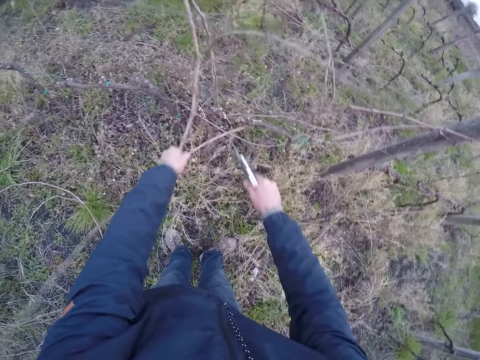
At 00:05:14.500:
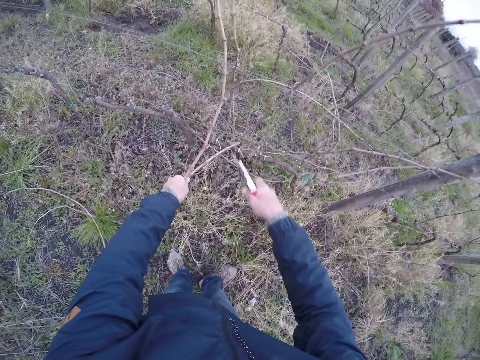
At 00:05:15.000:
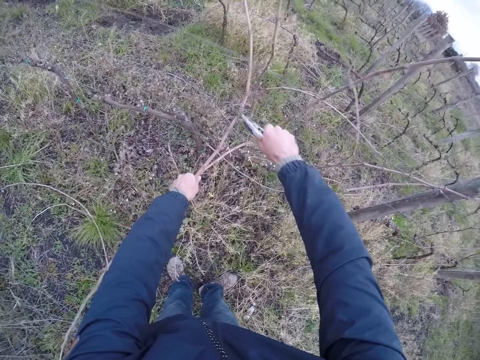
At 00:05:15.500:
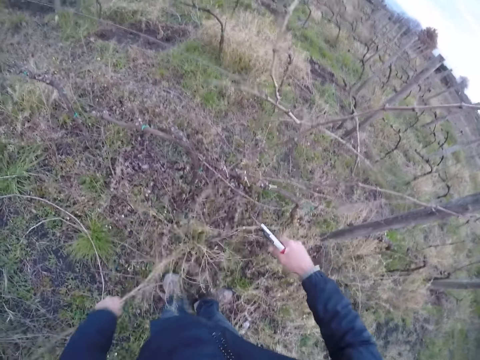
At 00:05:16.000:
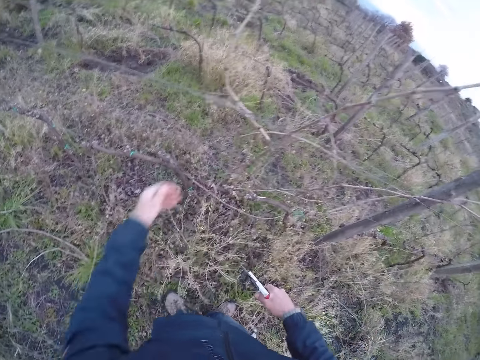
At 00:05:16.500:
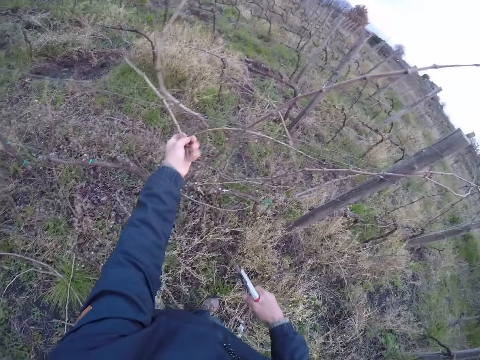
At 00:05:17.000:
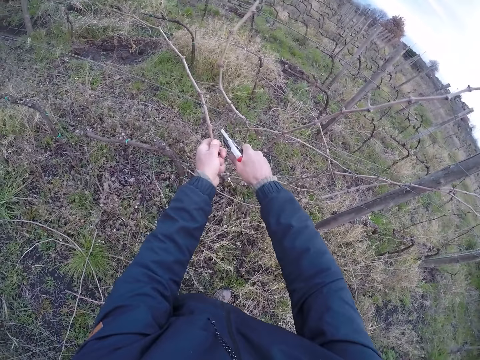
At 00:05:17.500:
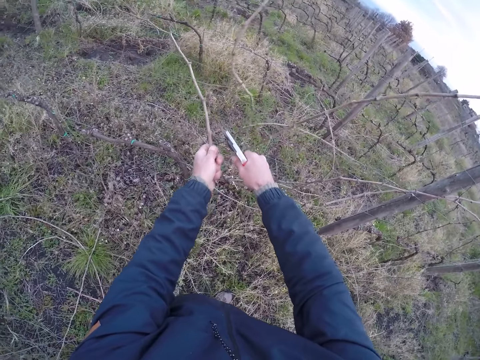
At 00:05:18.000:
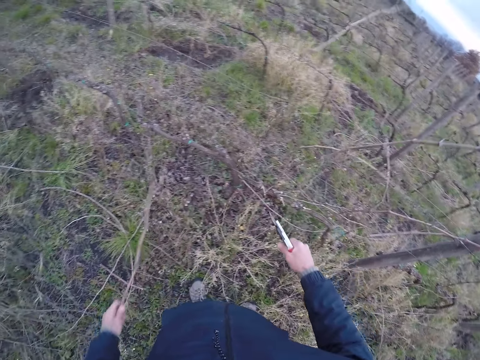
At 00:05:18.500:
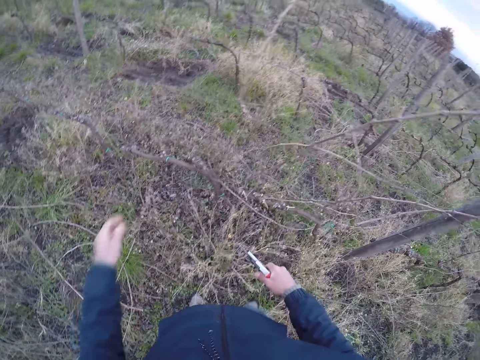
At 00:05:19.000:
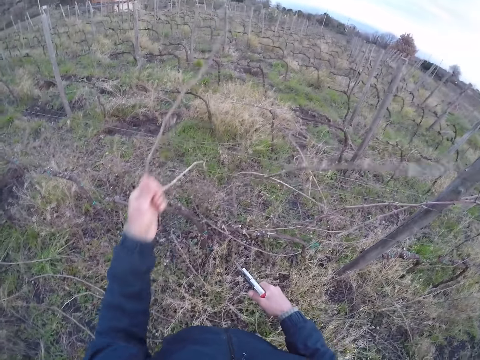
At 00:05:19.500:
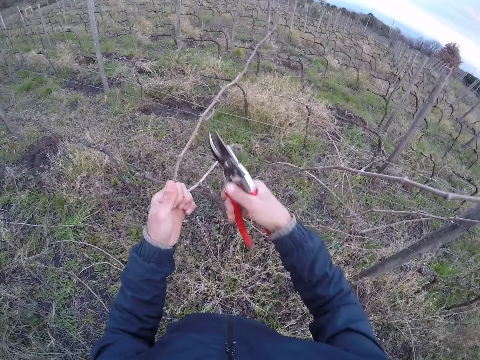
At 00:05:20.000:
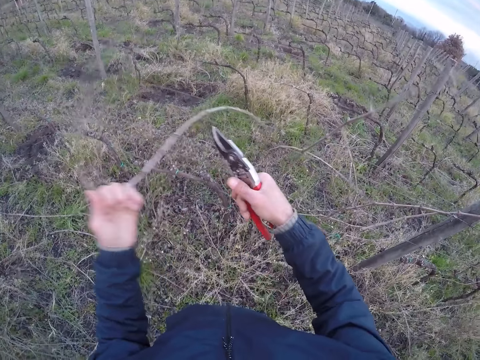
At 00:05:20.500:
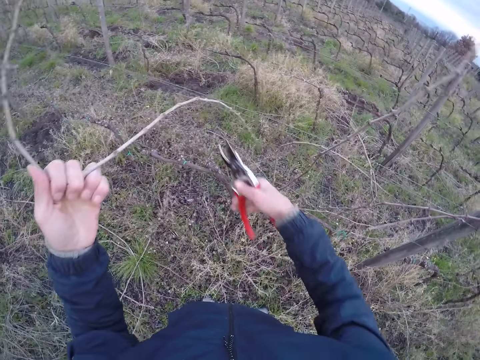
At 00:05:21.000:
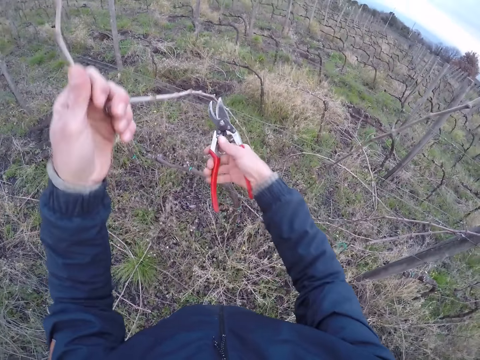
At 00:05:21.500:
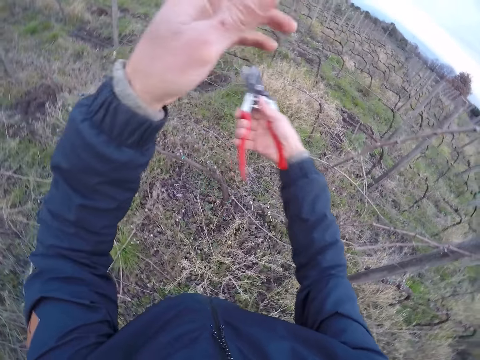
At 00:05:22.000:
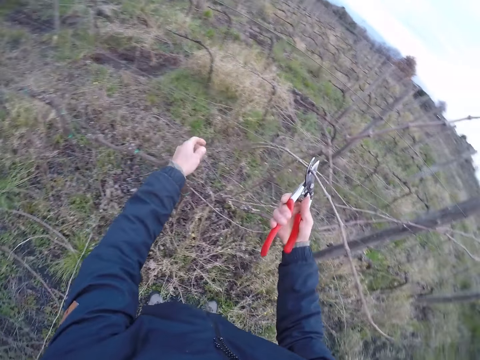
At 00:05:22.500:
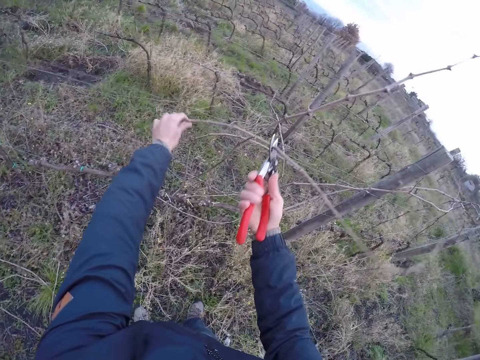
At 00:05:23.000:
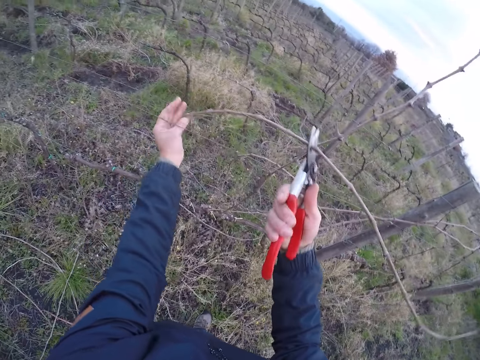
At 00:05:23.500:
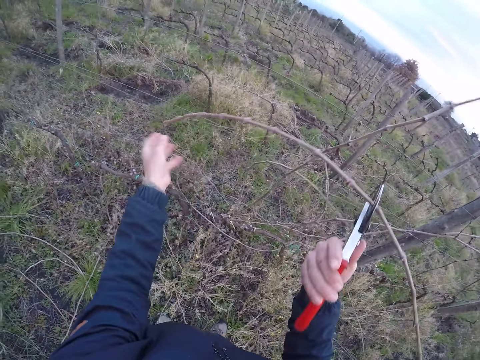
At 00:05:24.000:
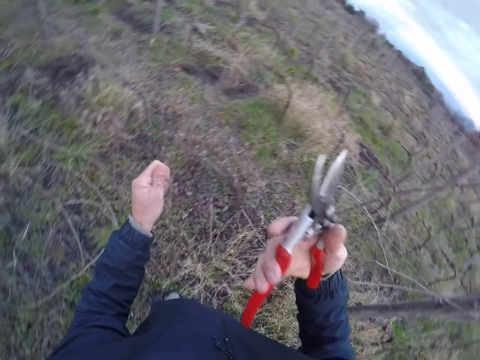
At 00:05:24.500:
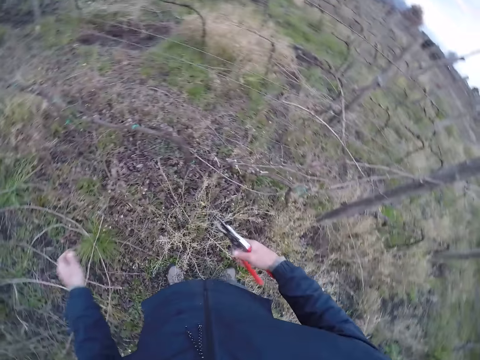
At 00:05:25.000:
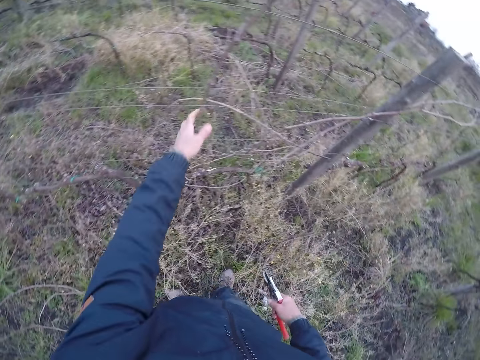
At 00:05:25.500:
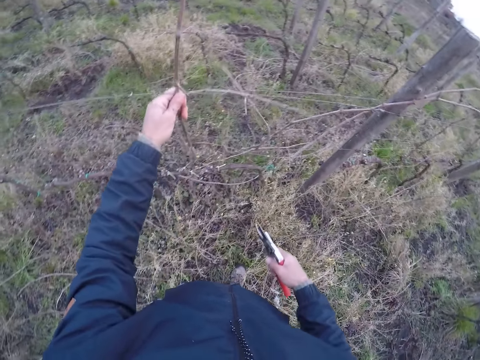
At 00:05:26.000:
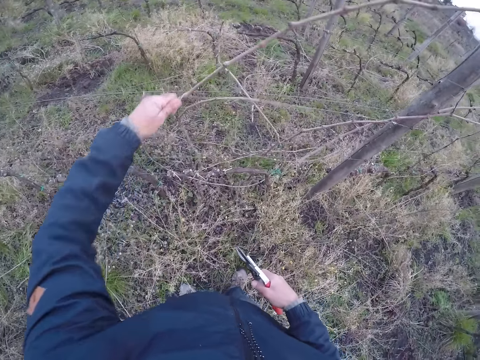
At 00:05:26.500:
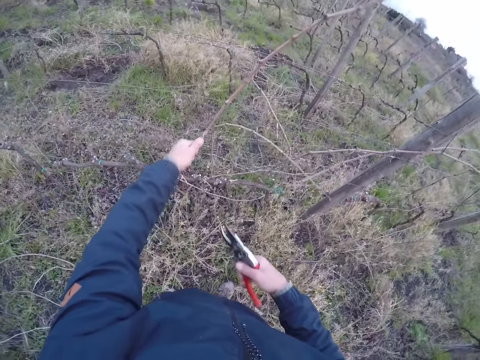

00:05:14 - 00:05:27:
The camera wearer trims a stalk from the dried stick with the plier in his right hand. He moves his hand. He cuts the dried stick with the plier in his right hand. He drops the dried sticks on the ground with his left hand. He picks the dried stick on the utility cable with his left hand. He holds the dried stick. He cuts the dried stick with the plier in his right hand. He drops the dried stick on the ground with his left hand. He pulls a dried stick on the utility cable with his left hand. He holds the dried stick. He trims a stalk from the dried stick with the plier in his right hand. He clips the dried stick with the plier in his right hand. He holds the dried stick with the plier or pruner. He supports the dried stick with his left hand. He pulls the dried stick. He drops the dried stick on the ground with his left hand. He pulls a dried stick on the utility cable with his left hand.

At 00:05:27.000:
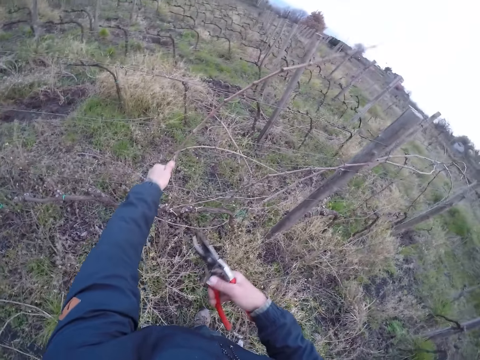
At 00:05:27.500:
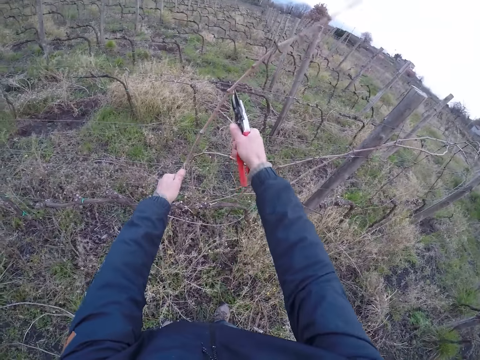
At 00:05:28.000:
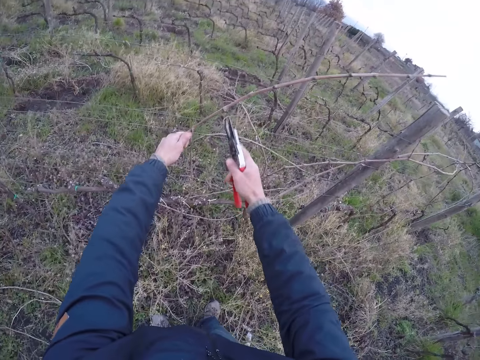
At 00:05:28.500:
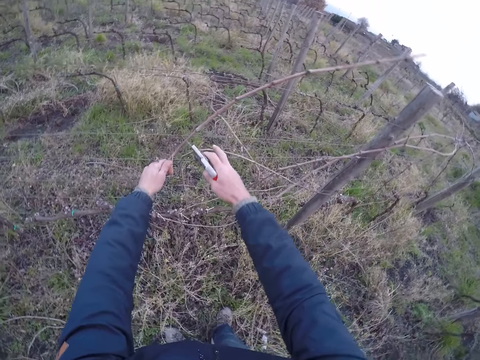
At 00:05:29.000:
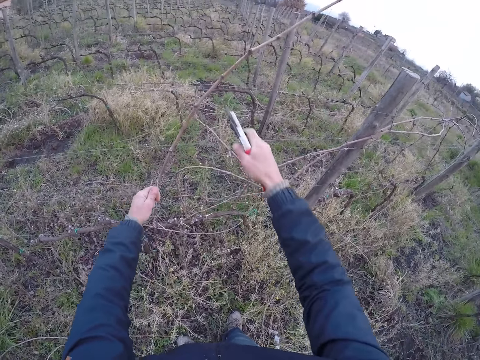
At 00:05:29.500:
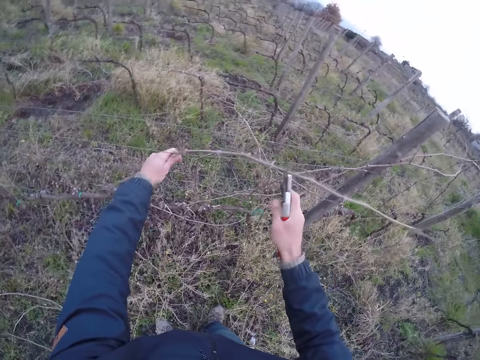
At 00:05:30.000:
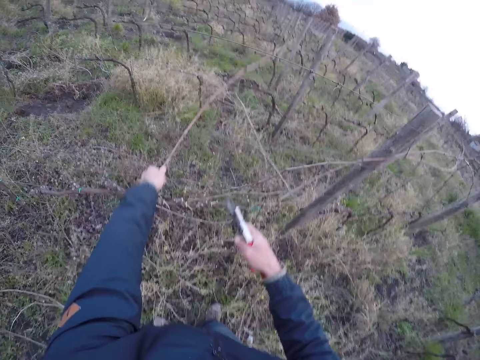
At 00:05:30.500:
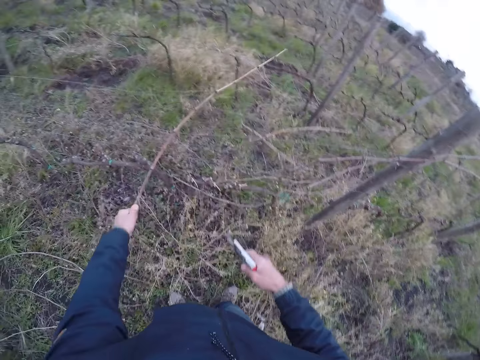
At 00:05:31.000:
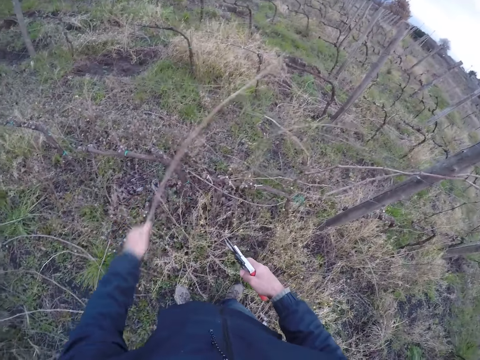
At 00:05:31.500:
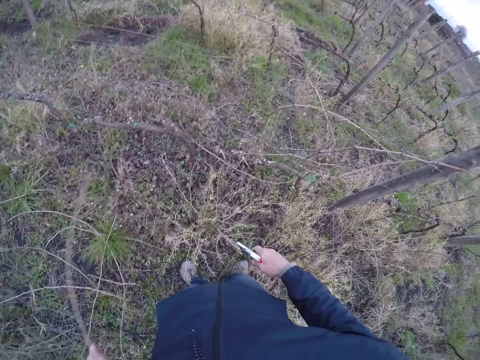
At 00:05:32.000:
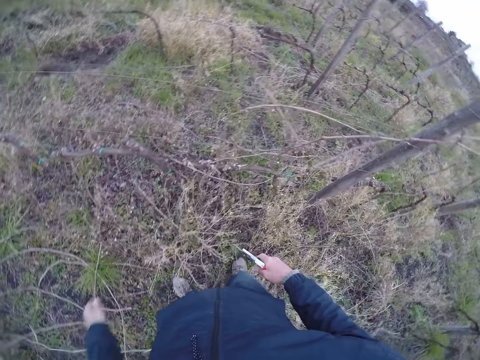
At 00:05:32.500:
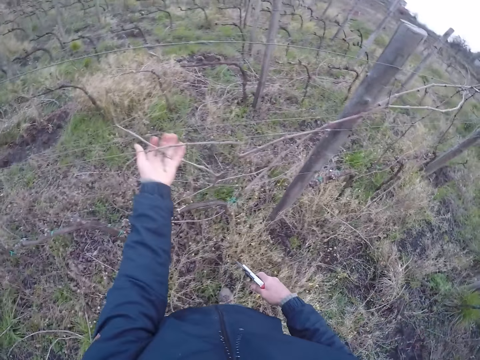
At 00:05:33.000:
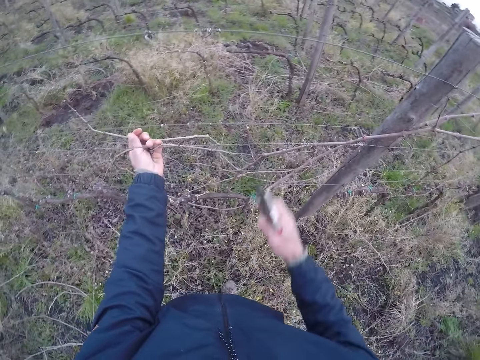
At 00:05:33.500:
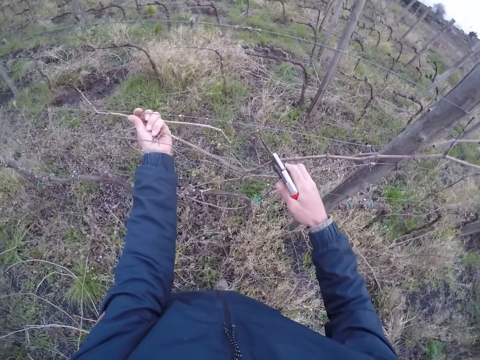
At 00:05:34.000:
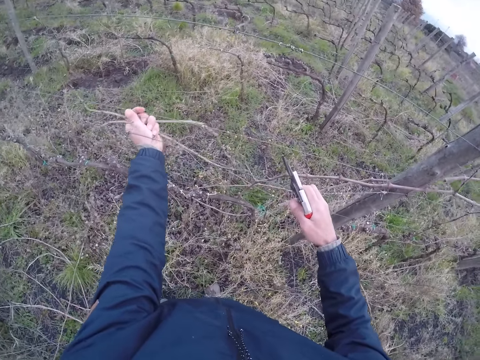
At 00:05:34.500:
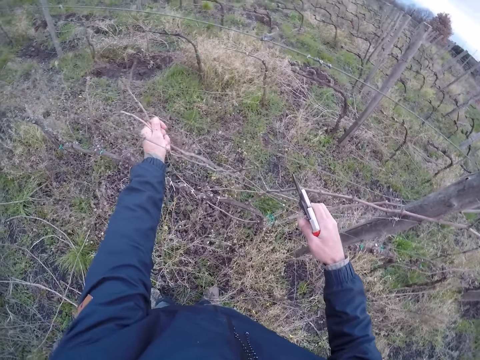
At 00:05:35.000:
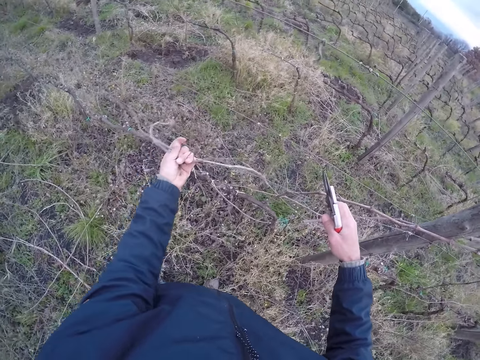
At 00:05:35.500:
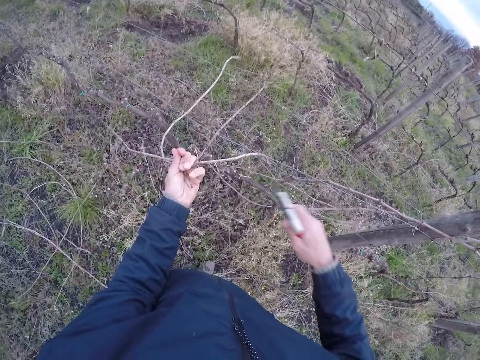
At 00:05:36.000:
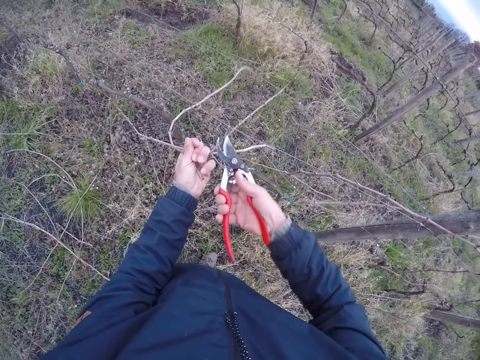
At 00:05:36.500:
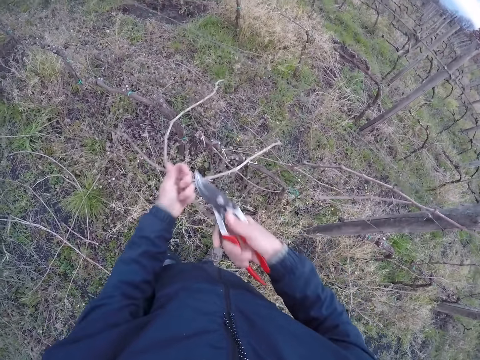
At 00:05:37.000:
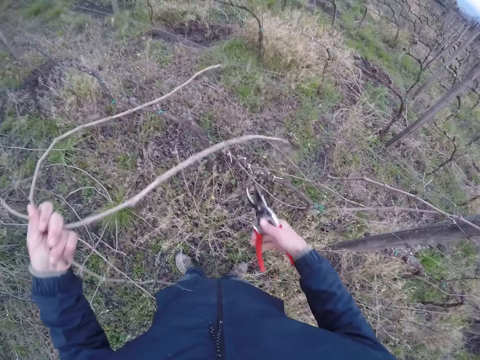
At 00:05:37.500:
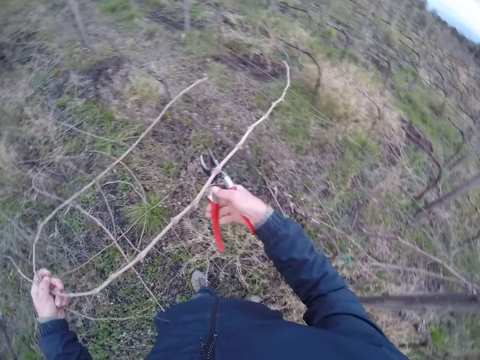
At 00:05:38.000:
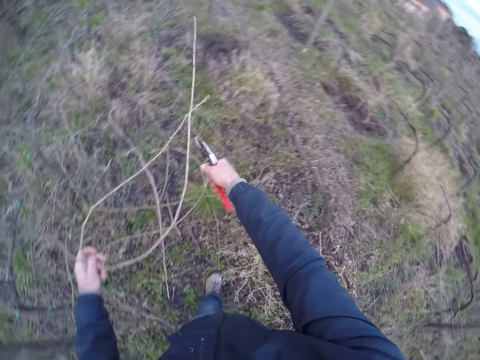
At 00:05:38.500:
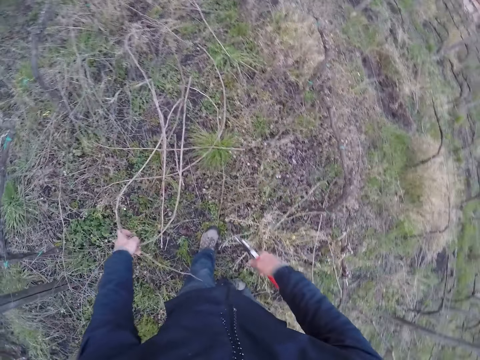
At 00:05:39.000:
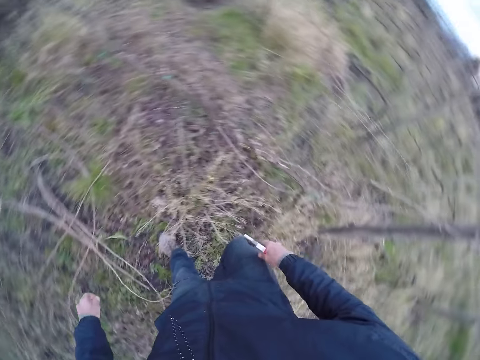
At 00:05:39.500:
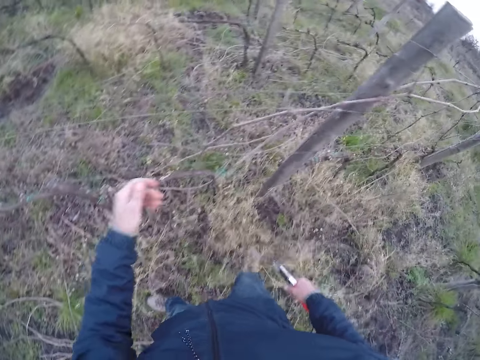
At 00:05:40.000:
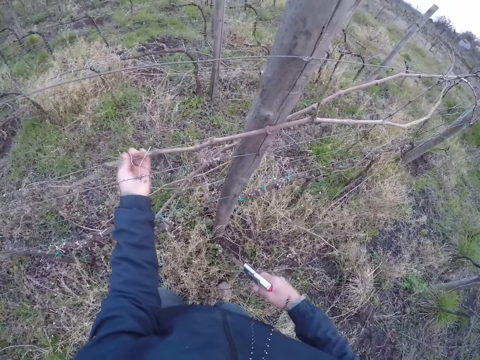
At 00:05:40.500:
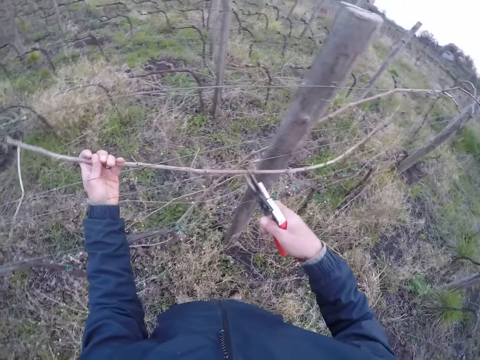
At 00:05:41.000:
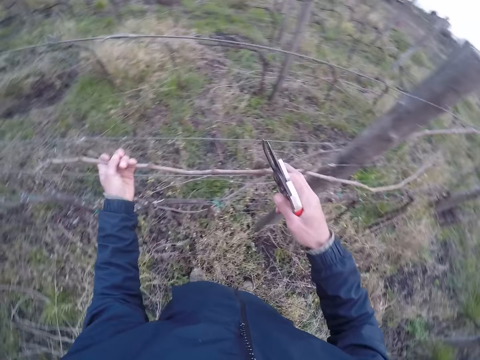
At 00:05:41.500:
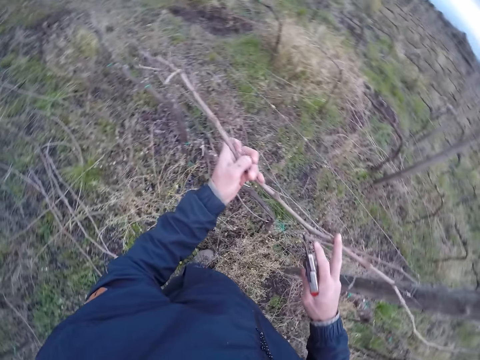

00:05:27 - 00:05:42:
The camera wearer trims a stalk from the dried stick with the plier in his right hand. He clips the dried stick in his left hand with the plier in his right hand. He pulls the dried stick on the utility cable with his left hand. He drops the dried stick on the ground with his left hand. He picks some dried sticks on the utility cable with his left hand. He pulls the twigs from the trellis. He trims a stalk from the dried stick with the plier in his right hand. He holds the dried stick with both hands. He drops the dried stick on the ground with his left hand. He picks a dried stick on the utility cable with his left hand. He pulls the twig from the trellis.
